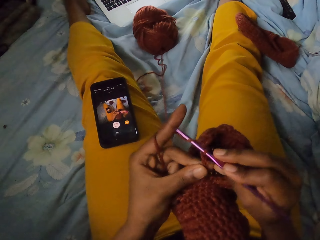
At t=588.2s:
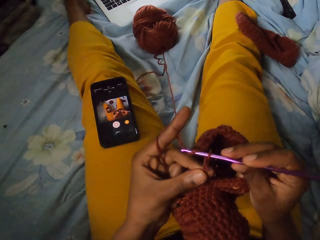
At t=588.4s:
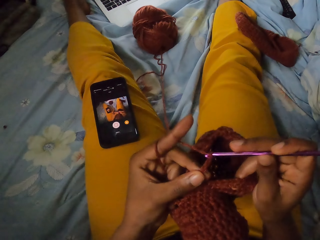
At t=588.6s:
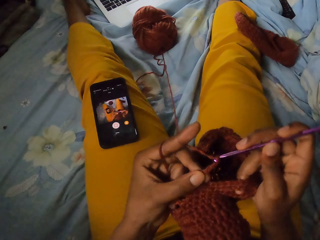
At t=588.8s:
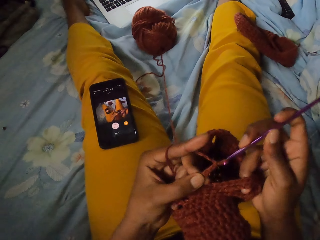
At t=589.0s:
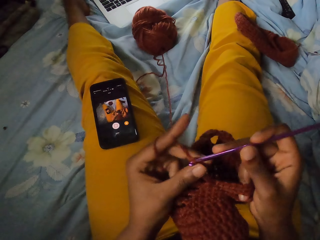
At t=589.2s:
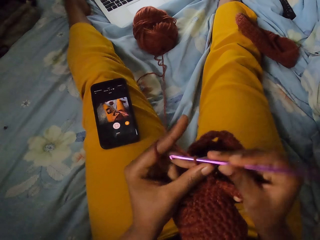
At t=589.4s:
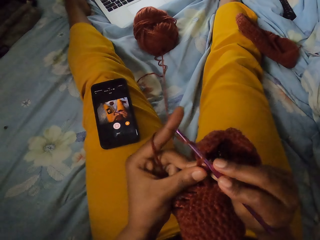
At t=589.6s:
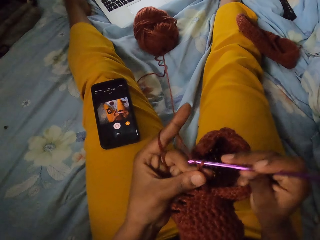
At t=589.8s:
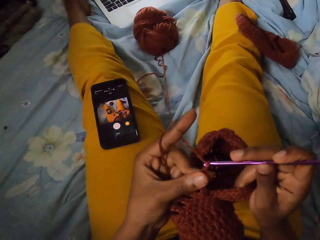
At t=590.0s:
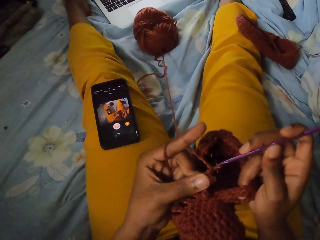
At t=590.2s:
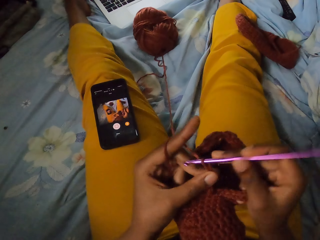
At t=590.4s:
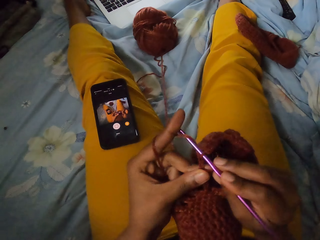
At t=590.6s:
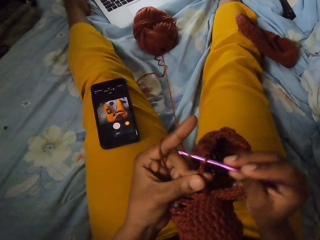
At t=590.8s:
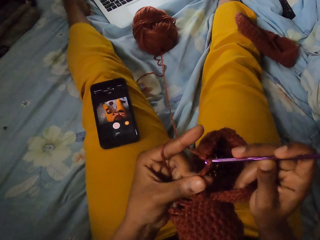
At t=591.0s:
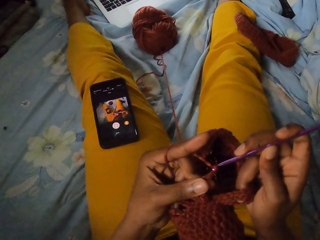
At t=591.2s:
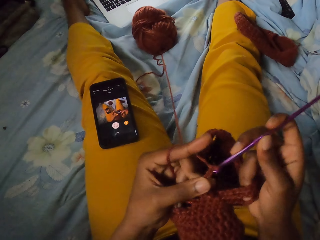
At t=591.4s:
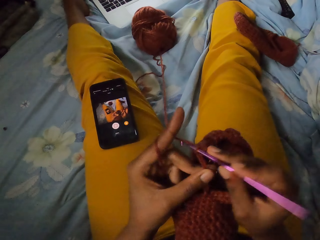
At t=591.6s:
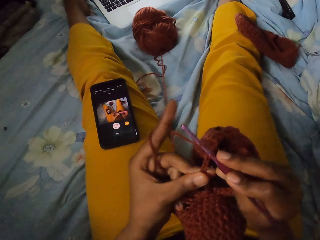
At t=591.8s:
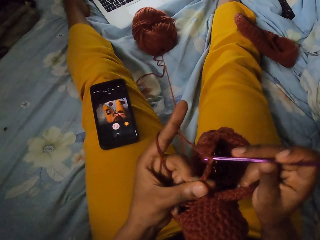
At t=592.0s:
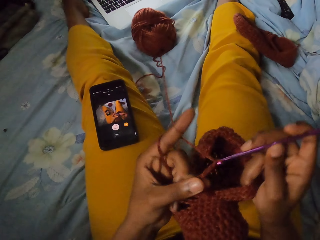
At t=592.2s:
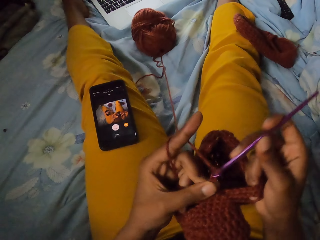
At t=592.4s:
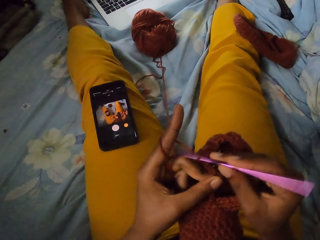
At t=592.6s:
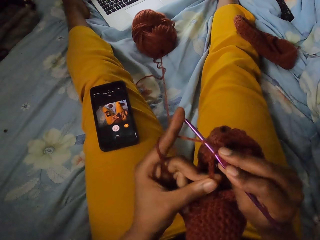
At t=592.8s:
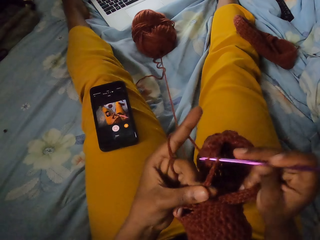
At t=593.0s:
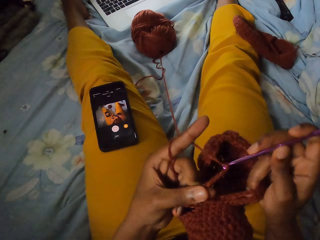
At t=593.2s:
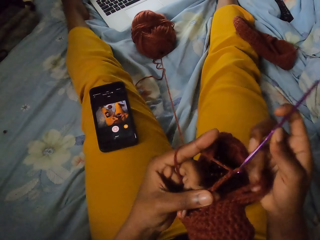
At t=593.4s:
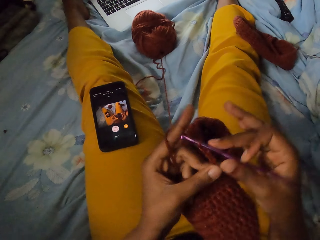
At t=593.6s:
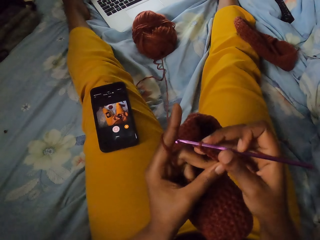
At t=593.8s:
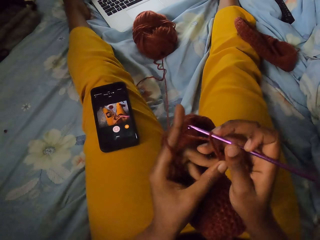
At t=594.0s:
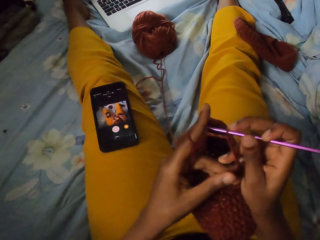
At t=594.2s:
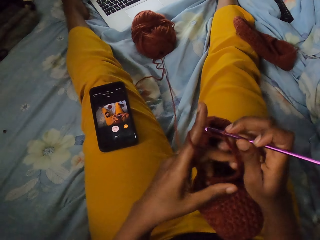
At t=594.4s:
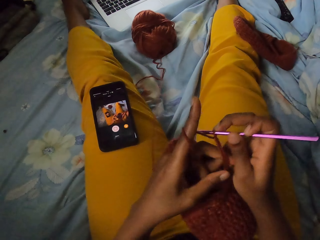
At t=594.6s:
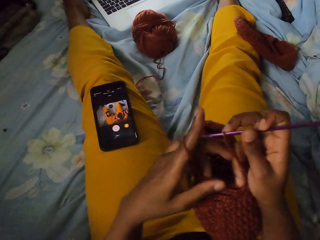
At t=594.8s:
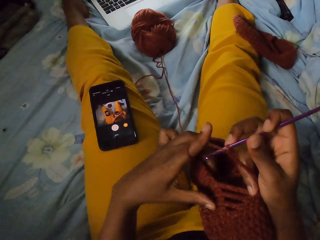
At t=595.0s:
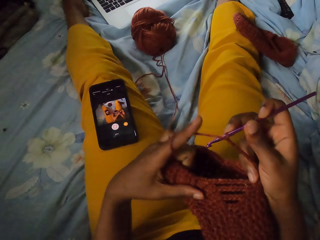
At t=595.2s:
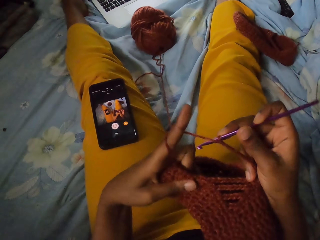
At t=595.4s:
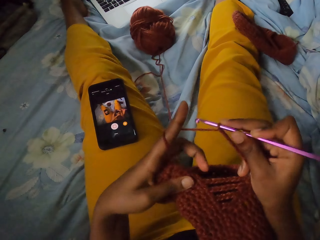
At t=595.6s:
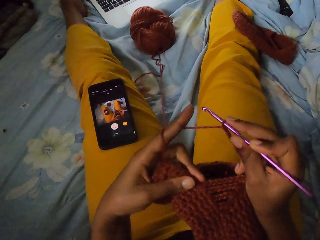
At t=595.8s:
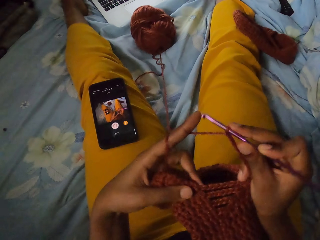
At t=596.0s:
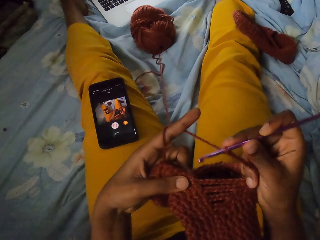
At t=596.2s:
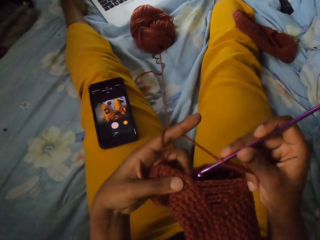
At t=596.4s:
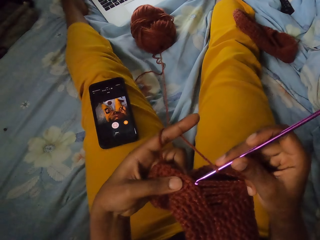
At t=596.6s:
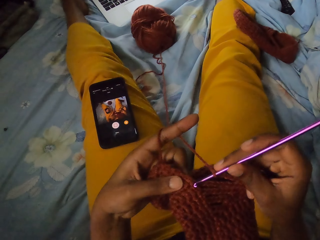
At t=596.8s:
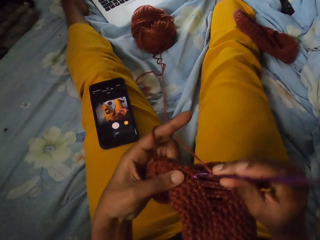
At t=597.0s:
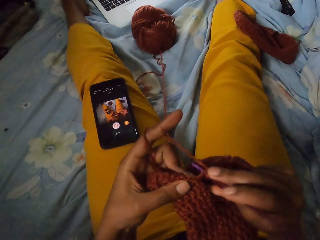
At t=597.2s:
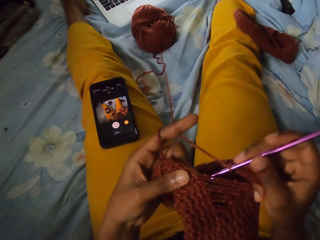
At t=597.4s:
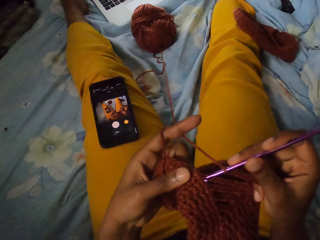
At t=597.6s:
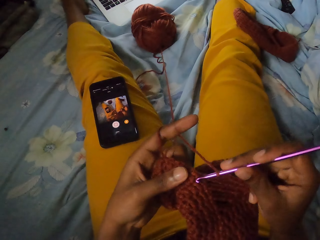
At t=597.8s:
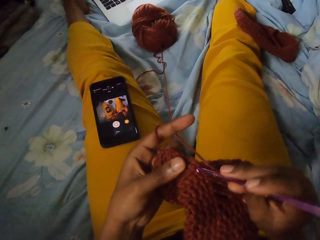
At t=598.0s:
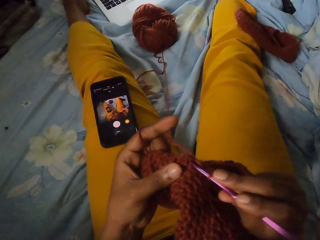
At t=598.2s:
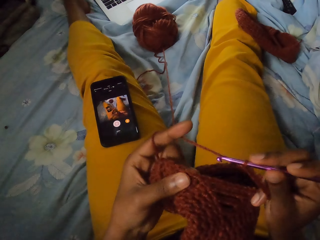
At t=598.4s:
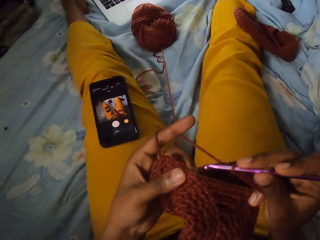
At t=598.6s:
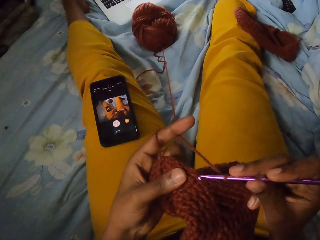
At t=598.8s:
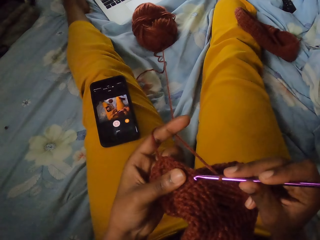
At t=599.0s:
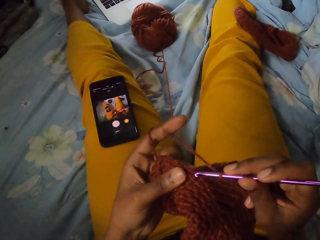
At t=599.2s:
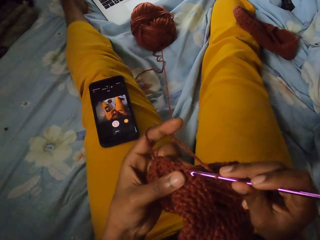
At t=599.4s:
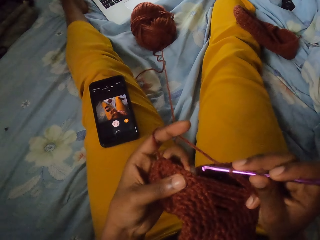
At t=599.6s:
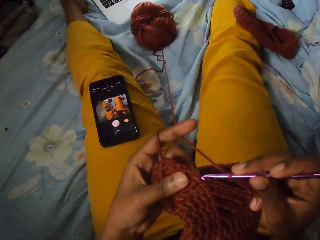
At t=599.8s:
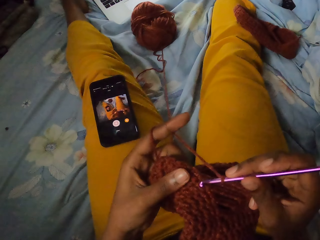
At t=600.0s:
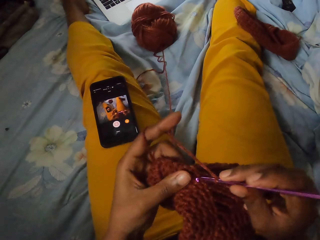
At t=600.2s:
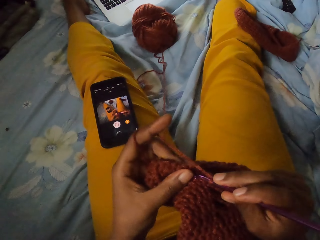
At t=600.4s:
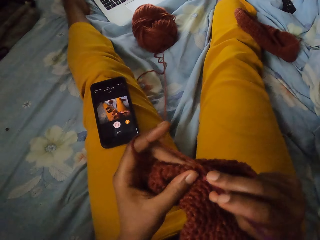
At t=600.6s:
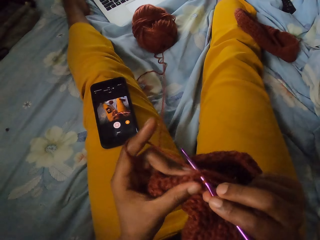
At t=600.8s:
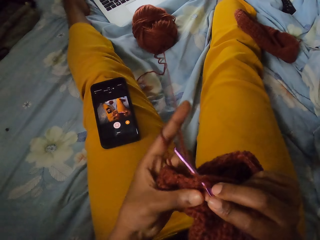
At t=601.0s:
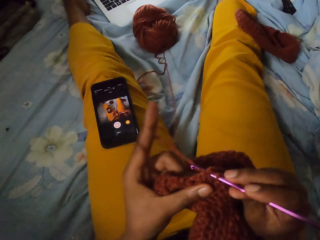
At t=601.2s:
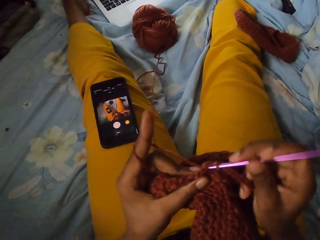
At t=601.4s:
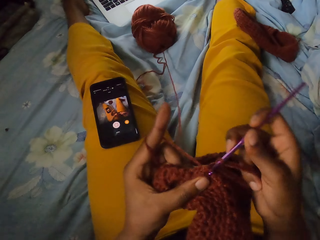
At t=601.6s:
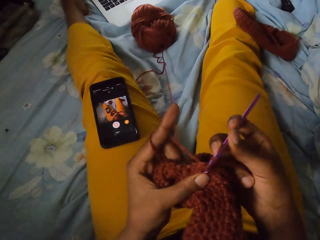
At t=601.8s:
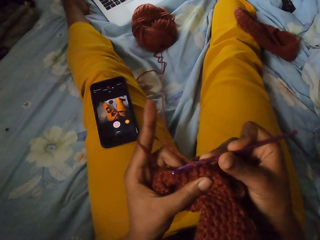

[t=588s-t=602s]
The camera wearer adjusts the wool craft with both hands. She crochets the wool craft with the crochet hook in her right hand and the strand of wool in her left hand.

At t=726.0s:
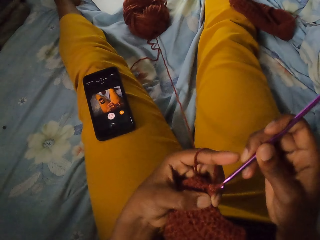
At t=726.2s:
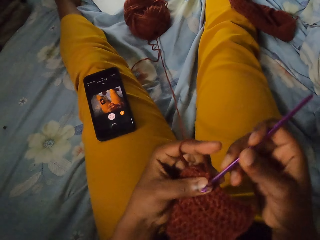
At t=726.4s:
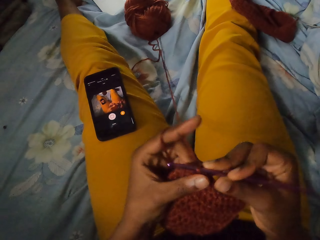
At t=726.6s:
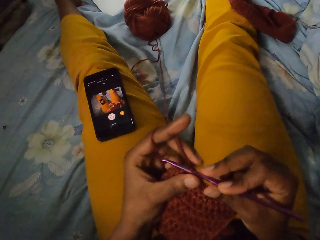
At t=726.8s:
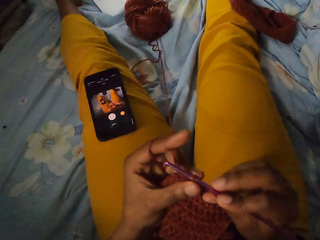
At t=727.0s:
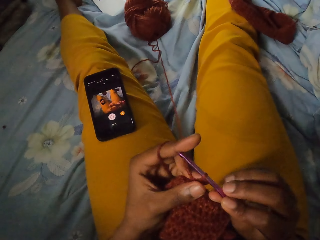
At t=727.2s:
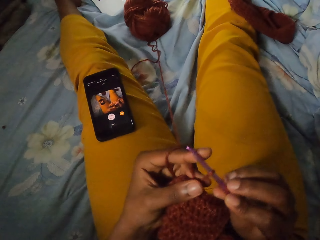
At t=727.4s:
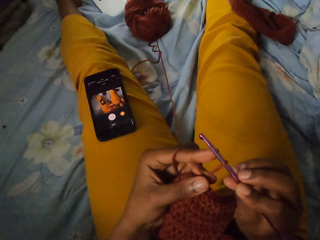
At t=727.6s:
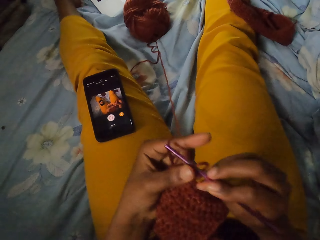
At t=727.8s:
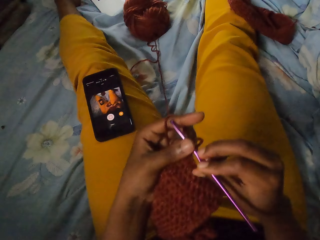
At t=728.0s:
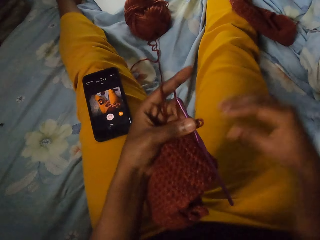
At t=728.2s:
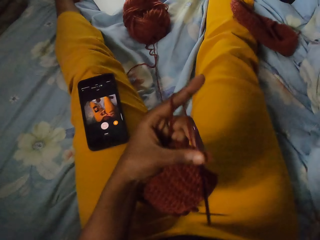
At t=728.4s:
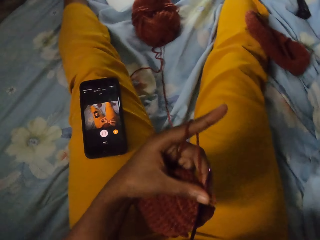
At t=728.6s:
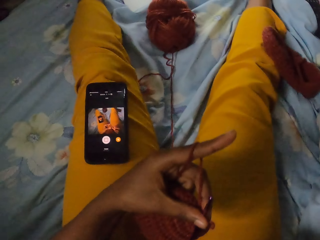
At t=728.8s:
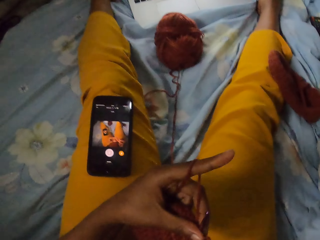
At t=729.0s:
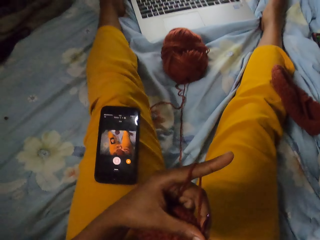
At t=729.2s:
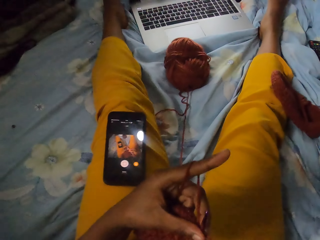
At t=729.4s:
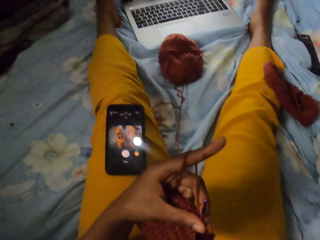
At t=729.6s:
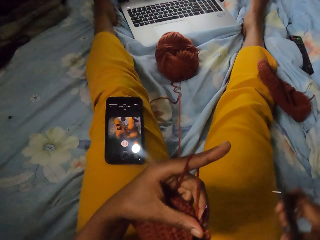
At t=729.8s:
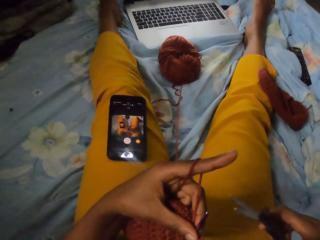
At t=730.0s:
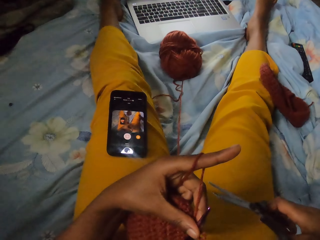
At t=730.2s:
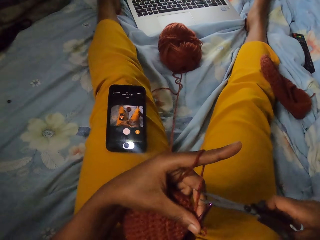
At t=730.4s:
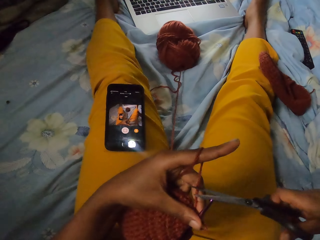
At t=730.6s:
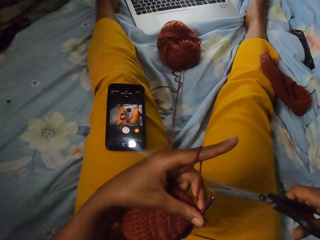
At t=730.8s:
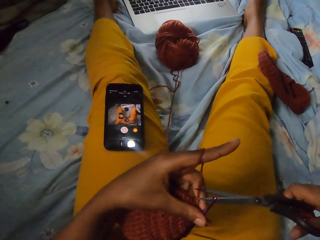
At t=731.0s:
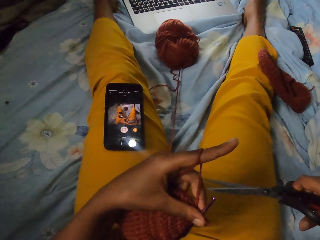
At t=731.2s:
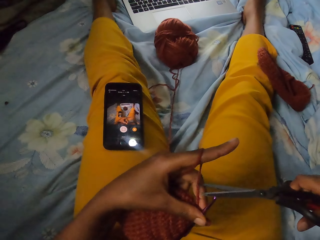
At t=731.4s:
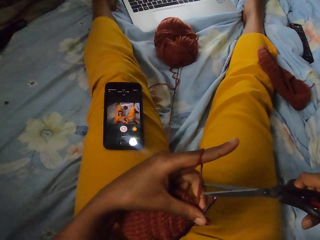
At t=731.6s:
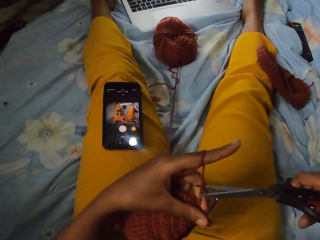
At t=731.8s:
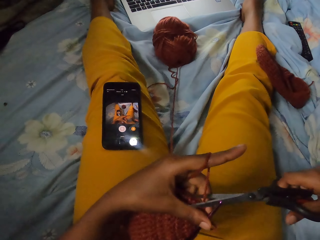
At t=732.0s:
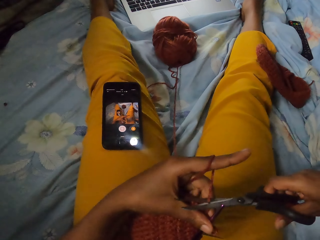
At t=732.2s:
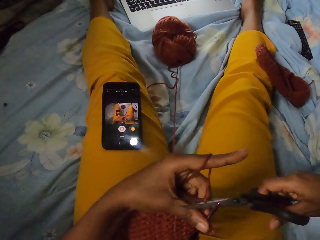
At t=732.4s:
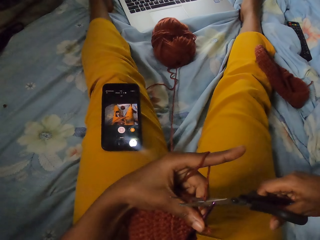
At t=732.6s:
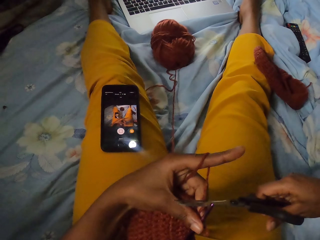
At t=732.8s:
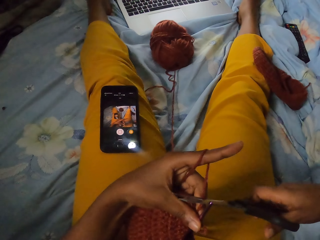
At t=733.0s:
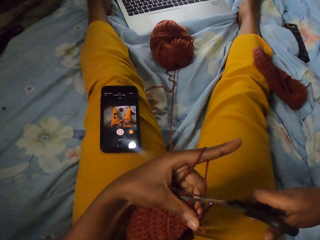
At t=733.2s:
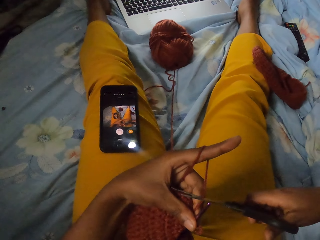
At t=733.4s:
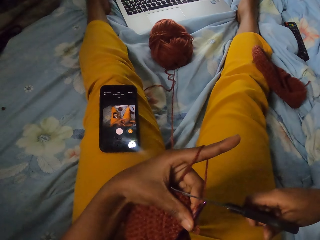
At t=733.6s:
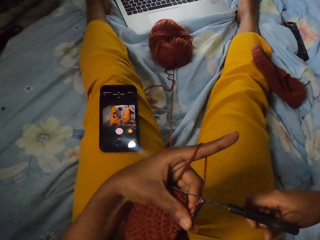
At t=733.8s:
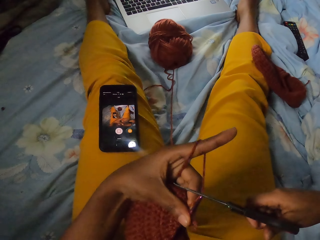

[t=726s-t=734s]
The camera wearer passes the crochet hook from her right hand to her left hand. She looks around. She holds a pair of scissors in her right hand. She cuts a strand of wool with the scissors in her right hand.
